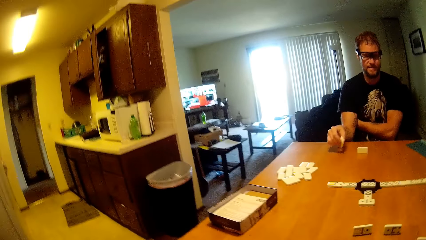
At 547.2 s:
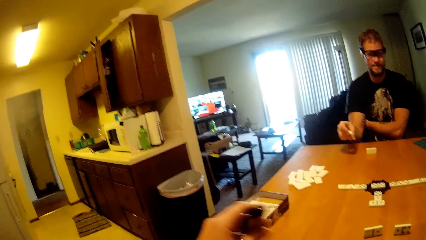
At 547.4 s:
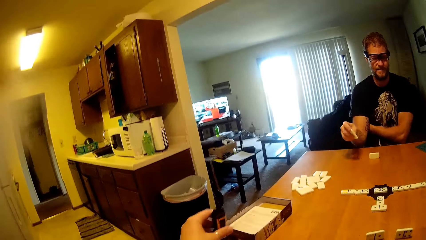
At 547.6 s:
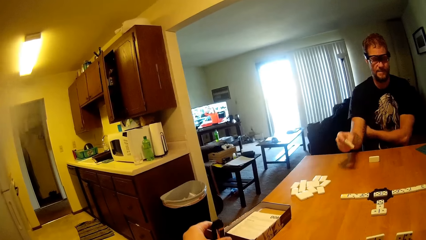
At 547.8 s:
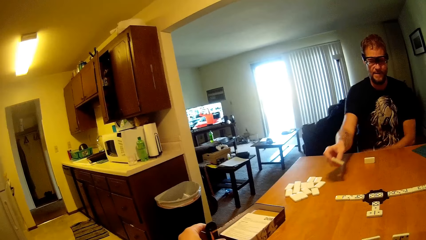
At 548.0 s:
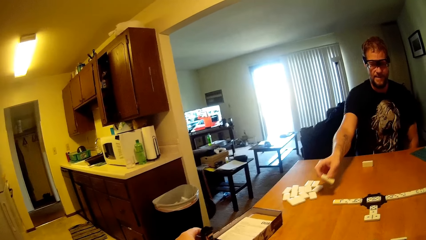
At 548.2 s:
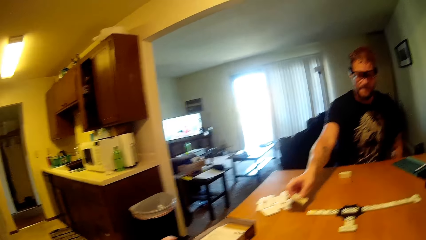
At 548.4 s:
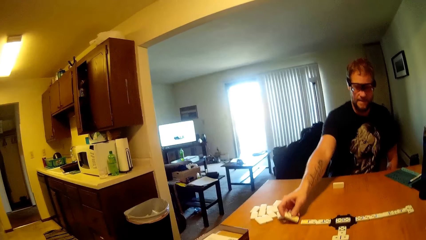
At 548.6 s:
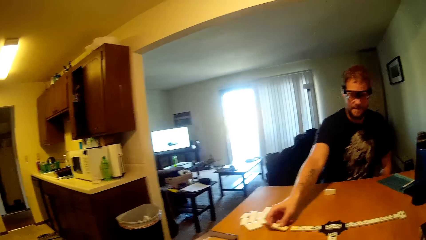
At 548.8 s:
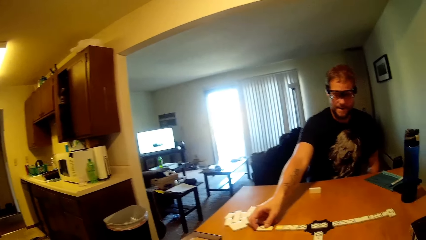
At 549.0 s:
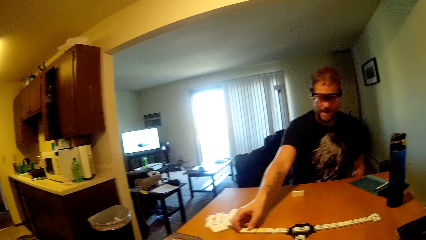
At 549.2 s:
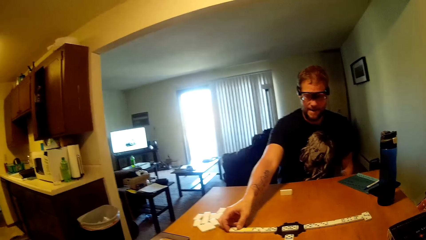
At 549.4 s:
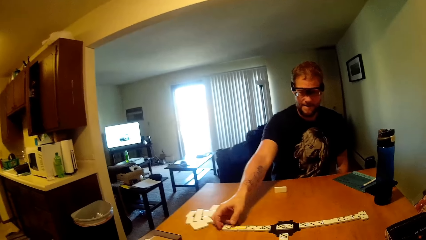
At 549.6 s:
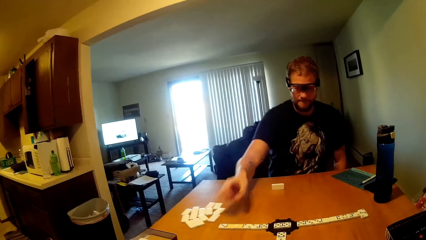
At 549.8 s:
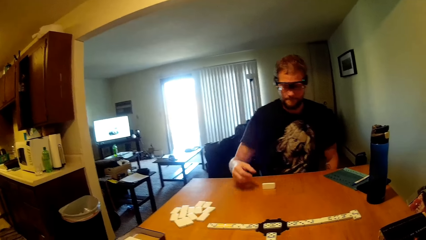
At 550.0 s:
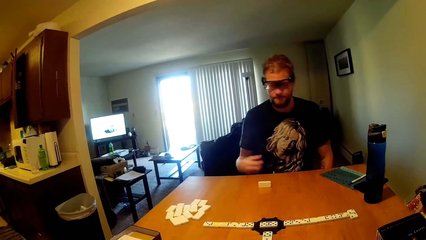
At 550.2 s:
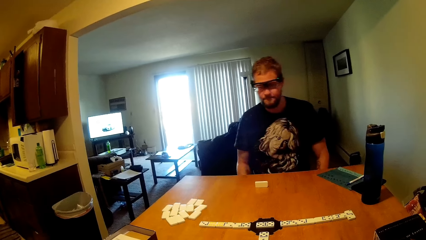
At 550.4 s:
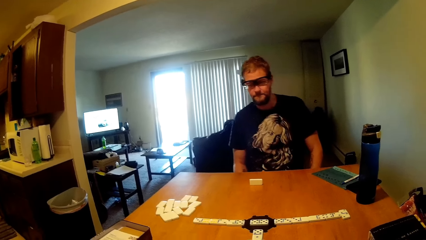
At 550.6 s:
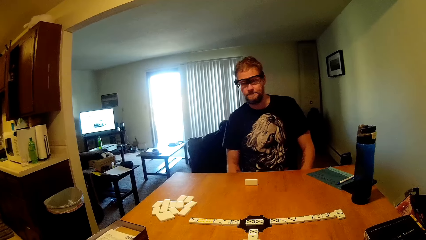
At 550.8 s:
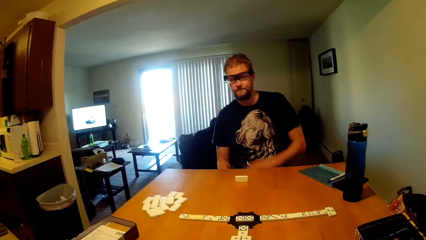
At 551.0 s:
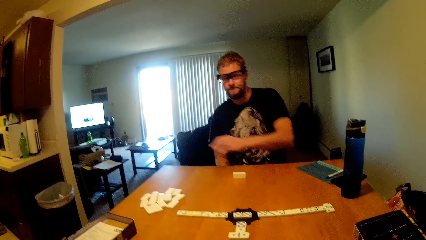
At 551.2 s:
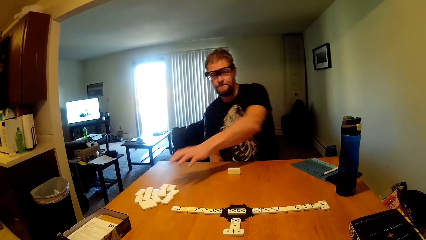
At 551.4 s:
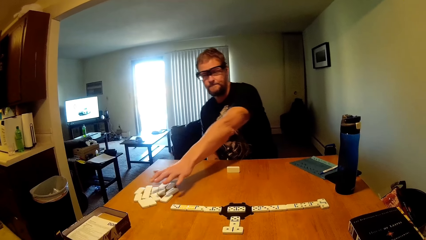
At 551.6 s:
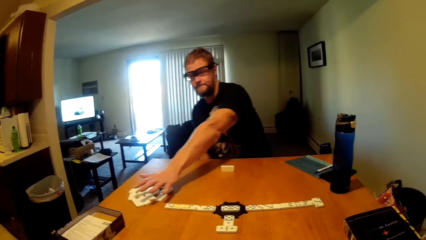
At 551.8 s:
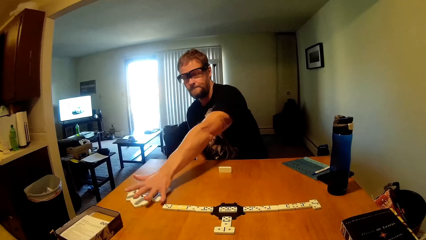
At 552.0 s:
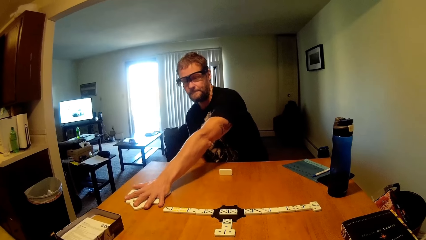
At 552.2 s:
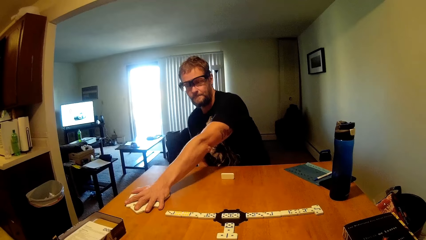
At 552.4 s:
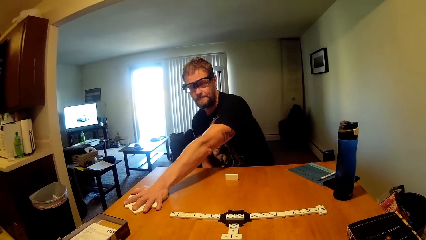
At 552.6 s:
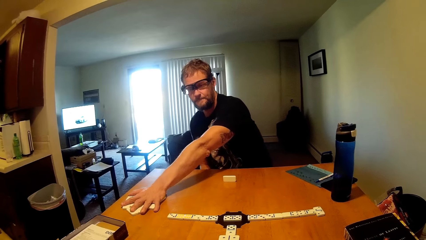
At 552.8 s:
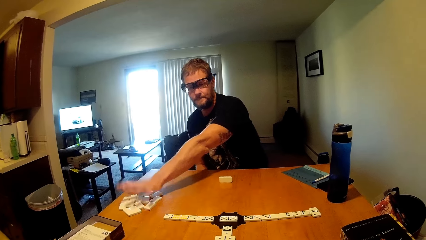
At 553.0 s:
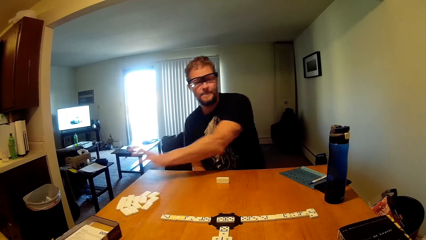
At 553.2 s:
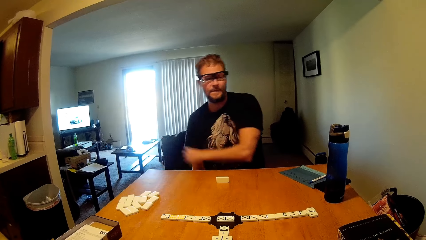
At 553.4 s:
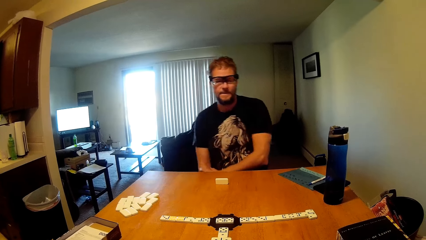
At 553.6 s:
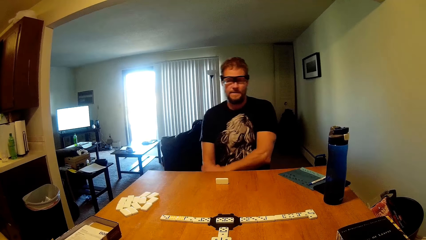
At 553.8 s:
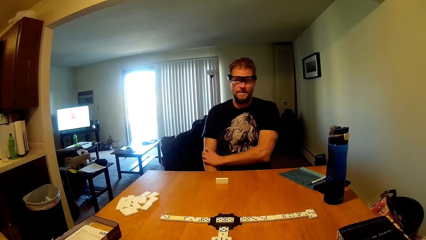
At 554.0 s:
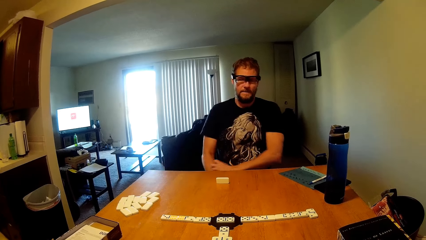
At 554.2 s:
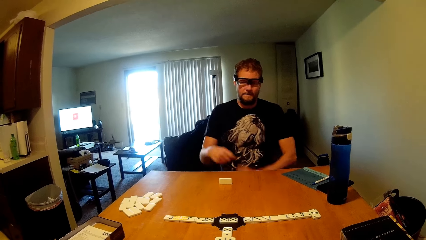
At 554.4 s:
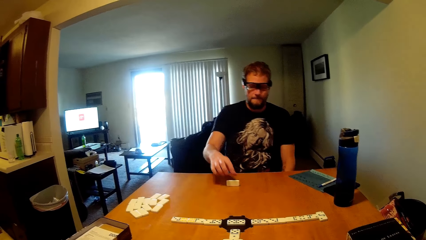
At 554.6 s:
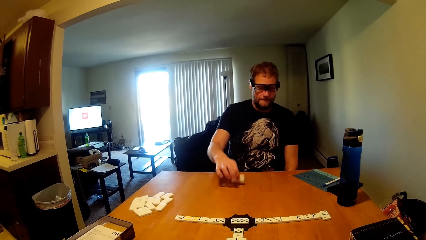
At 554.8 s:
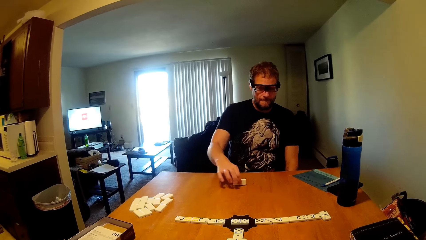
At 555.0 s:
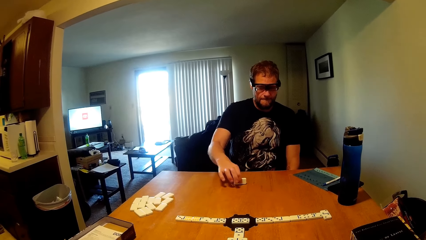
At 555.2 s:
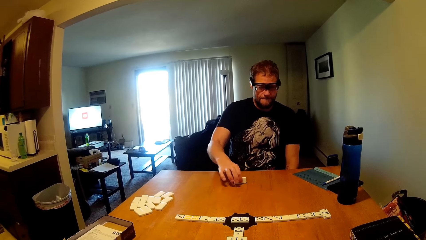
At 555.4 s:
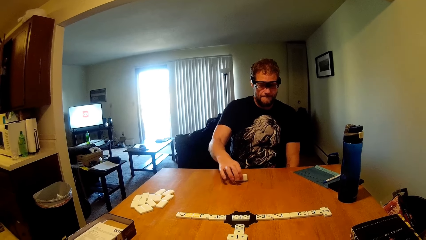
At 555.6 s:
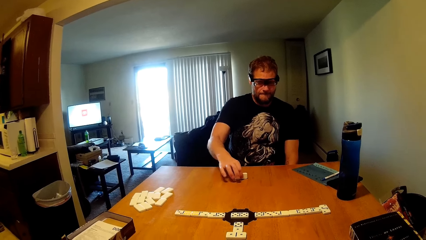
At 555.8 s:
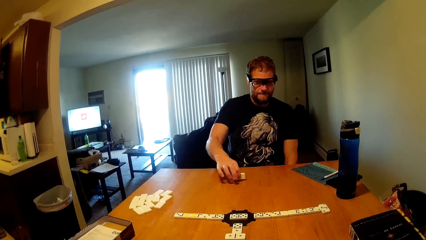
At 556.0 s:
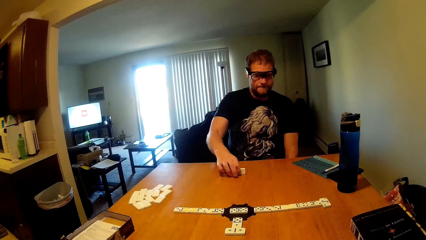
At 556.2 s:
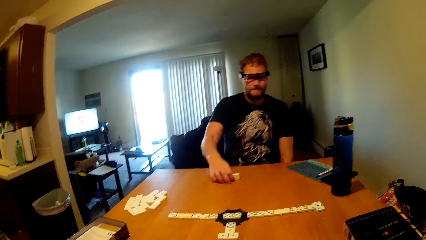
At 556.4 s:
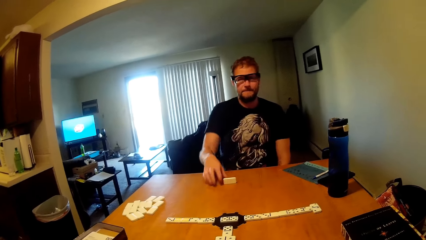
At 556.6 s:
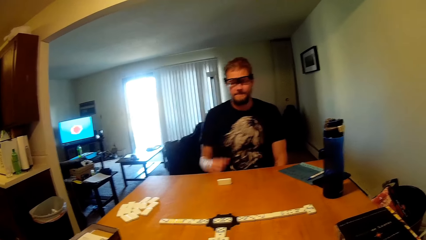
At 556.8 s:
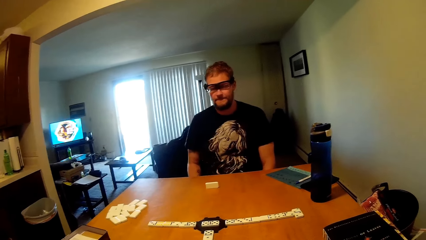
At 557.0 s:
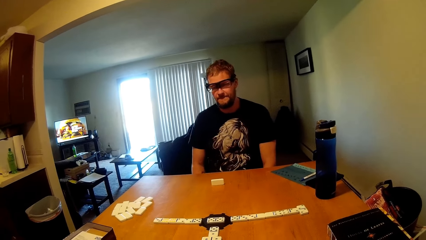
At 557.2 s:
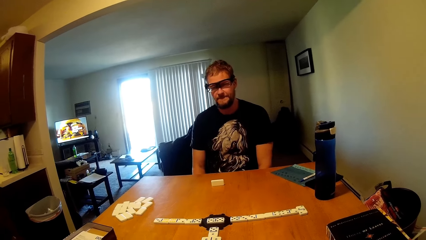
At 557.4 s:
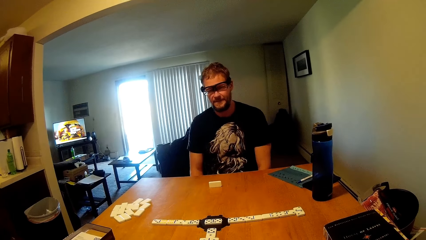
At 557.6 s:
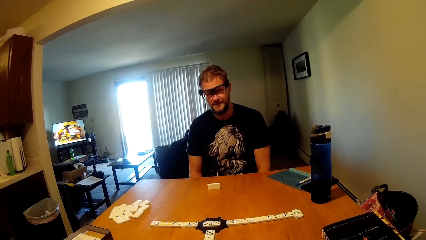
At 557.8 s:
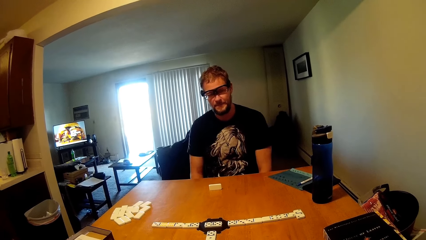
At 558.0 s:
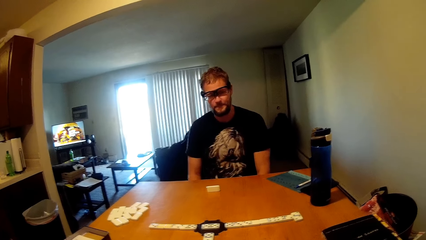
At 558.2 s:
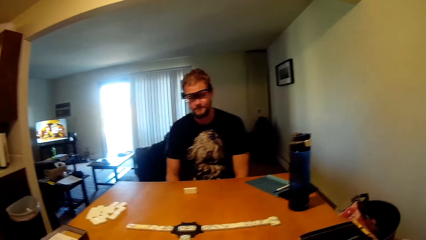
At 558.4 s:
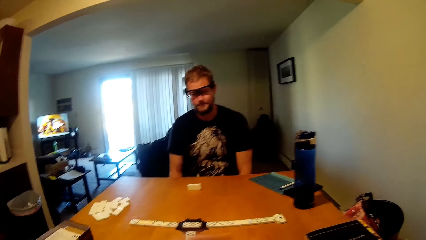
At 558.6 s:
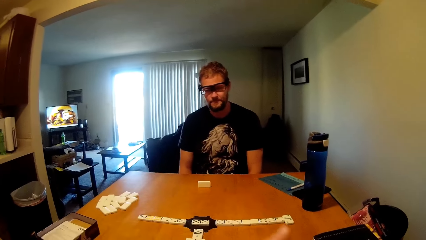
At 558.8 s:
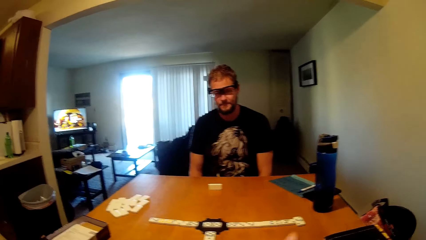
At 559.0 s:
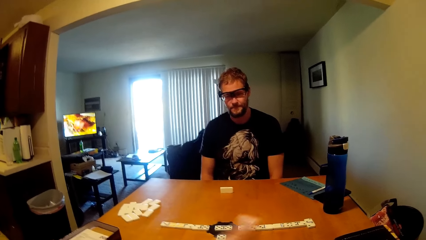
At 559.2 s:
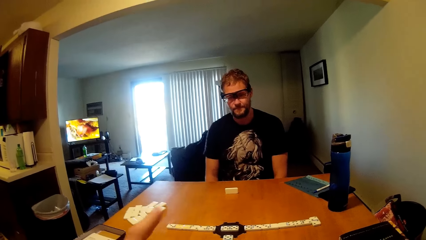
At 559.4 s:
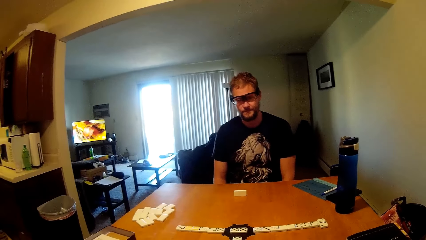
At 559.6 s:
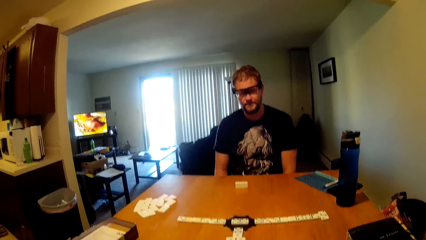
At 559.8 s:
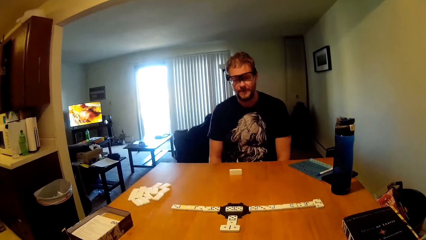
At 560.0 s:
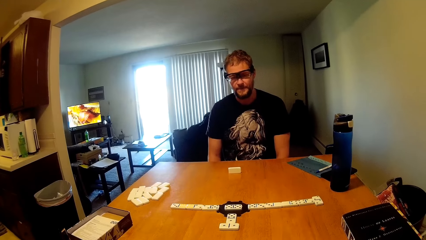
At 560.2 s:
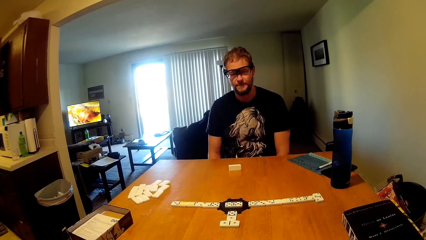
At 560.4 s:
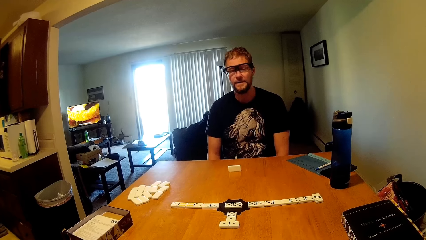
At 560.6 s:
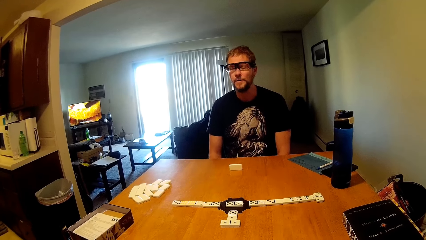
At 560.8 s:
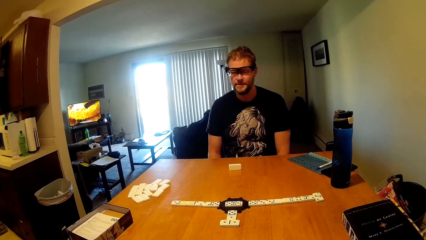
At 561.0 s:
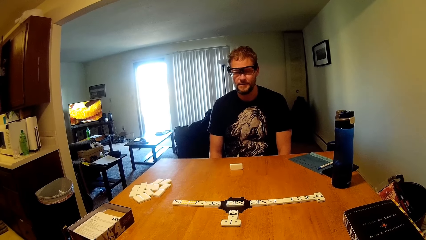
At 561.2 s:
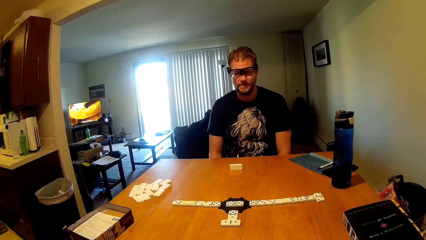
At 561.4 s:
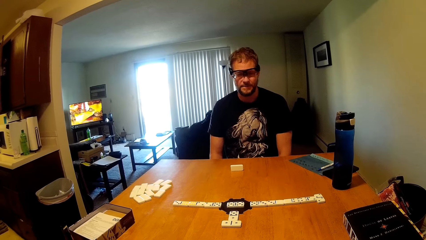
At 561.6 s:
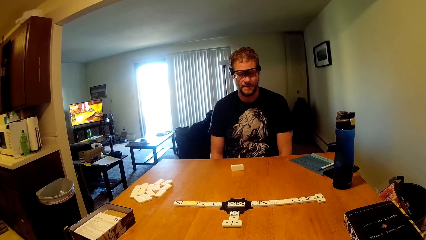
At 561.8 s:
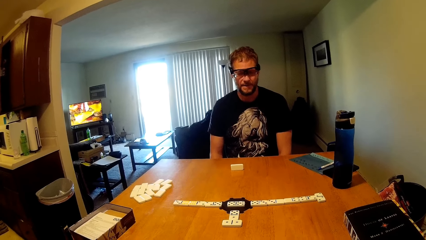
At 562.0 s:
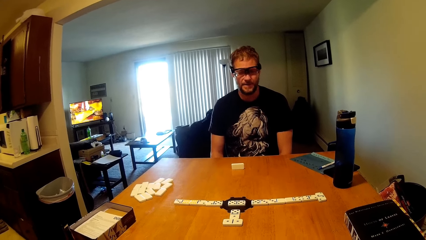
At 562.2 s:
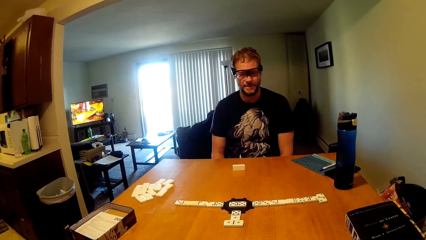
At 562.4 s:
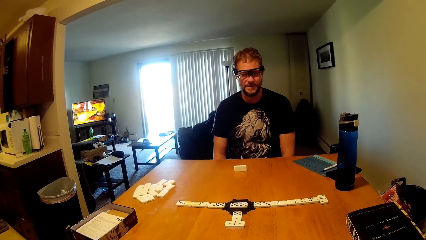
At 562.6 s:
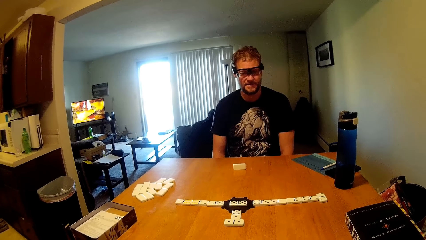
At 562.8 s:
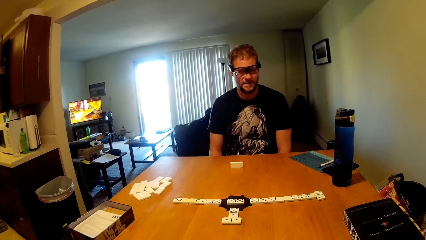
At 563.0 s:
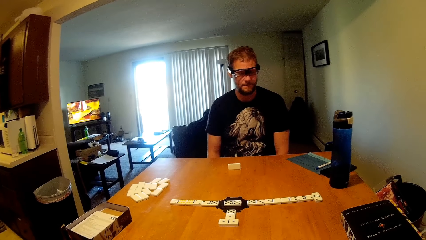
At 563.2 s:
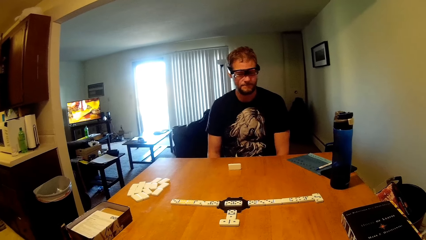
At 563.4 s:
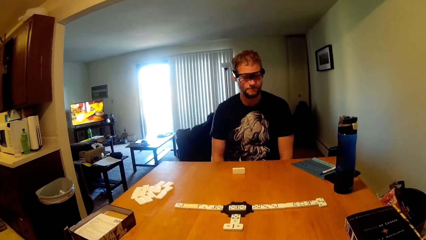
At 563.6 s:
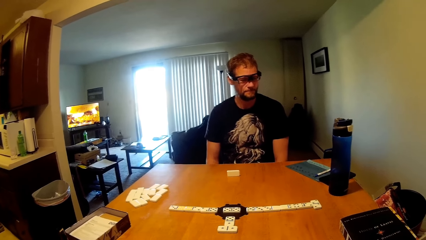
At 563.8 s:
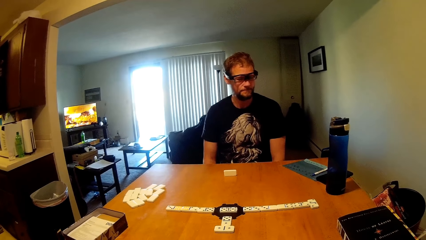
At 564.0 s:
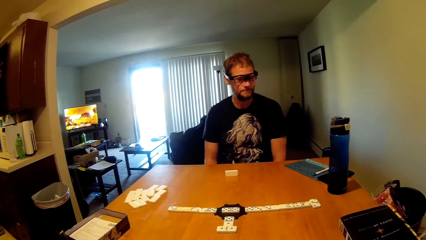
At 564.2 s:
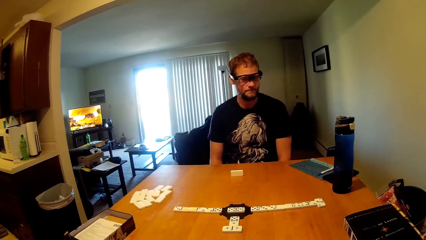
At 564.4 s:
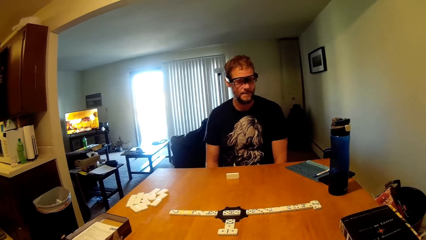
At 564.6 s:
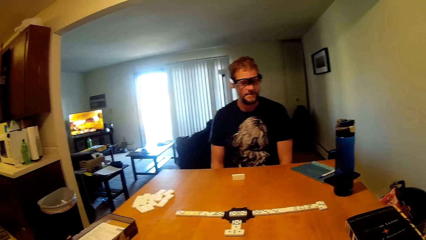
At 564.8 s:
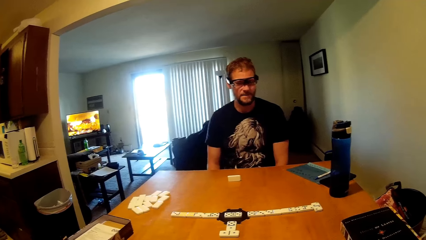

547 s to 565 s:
A man picks up a game piece or scrabble. The camera wearer drops the bubbler on the table. The man places the scrabble on the table and moves a hand away. He moves the game piece, places a hand on the scrabbles, scratches a hand, holds the game piece, picks up the scrabble, hits the table and moves a hand away from the game piece. The camera wearer moves a finger. They interact with the man.
